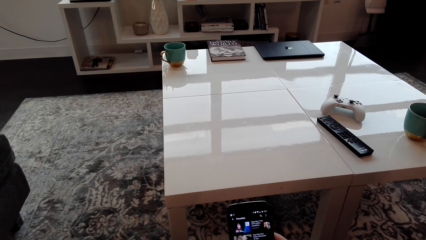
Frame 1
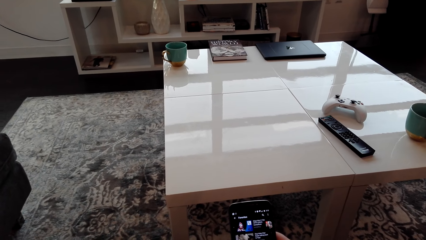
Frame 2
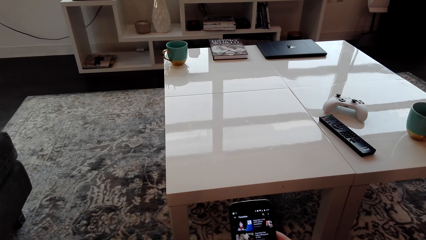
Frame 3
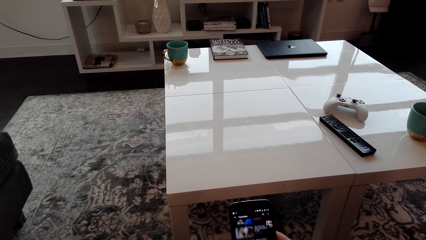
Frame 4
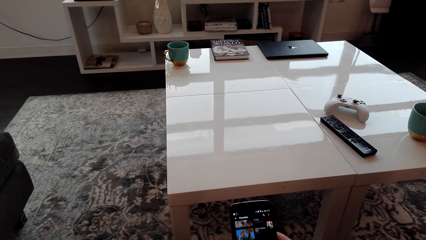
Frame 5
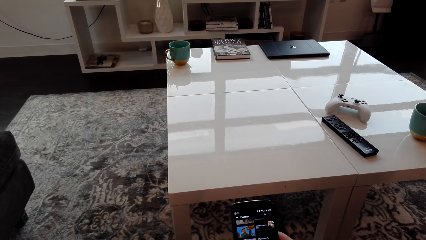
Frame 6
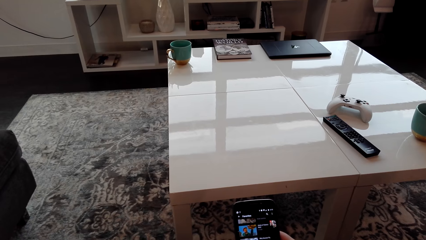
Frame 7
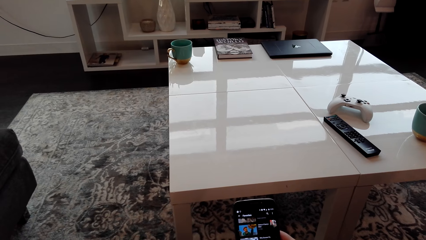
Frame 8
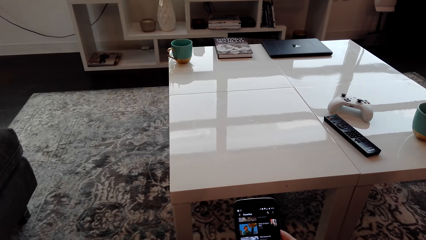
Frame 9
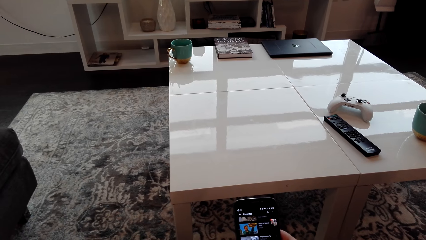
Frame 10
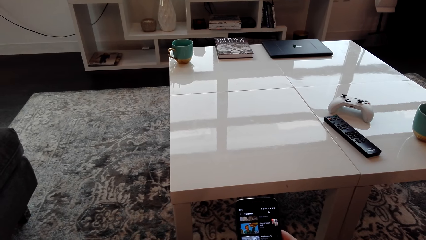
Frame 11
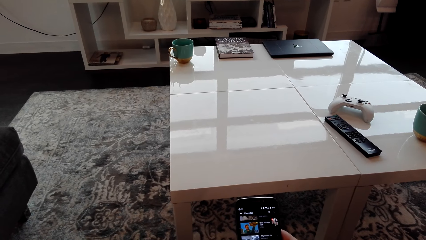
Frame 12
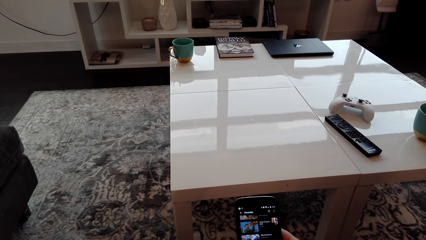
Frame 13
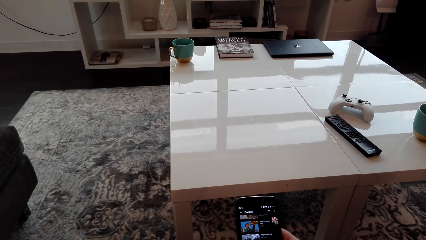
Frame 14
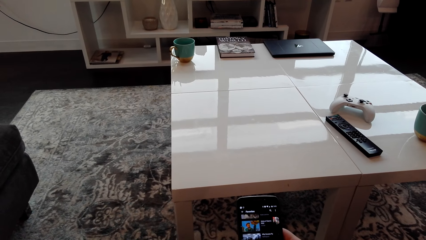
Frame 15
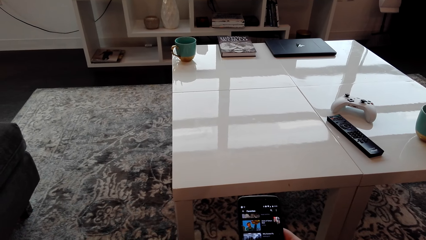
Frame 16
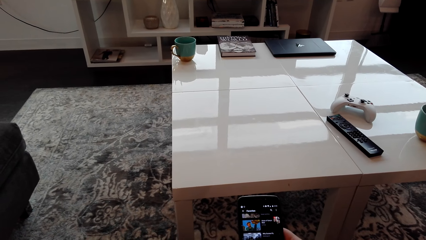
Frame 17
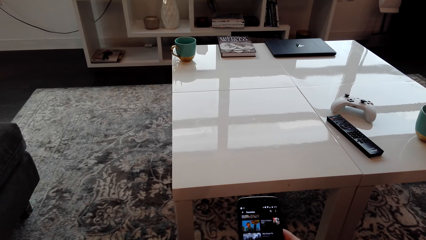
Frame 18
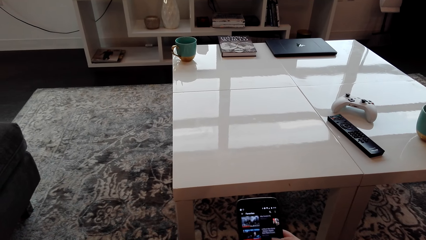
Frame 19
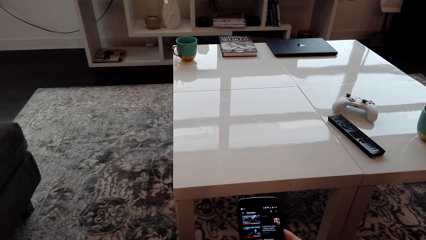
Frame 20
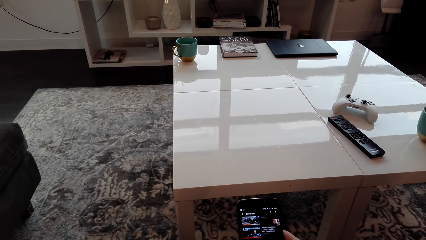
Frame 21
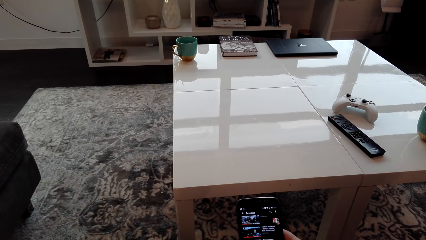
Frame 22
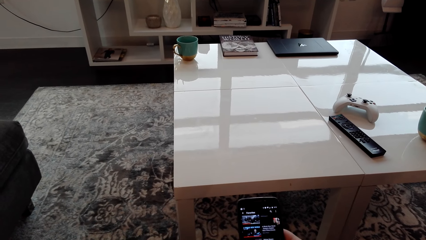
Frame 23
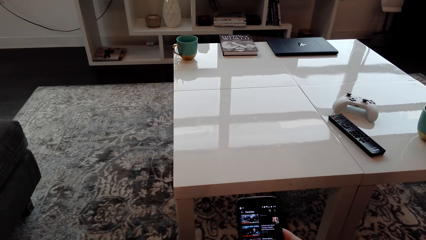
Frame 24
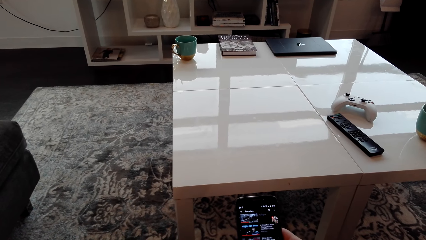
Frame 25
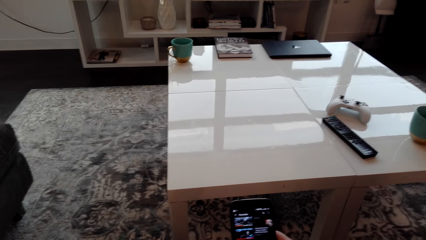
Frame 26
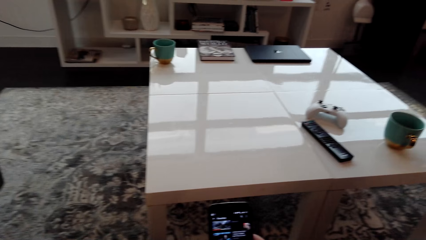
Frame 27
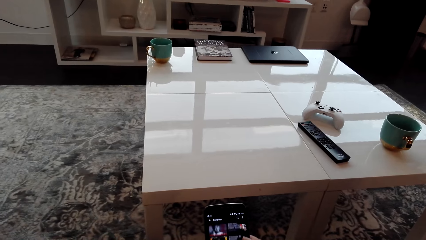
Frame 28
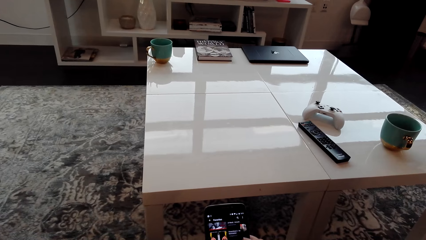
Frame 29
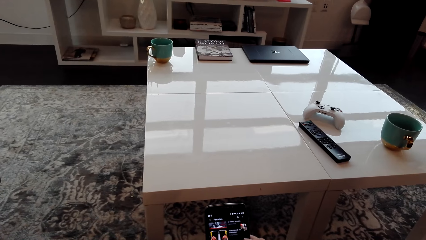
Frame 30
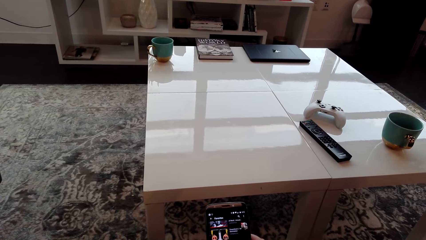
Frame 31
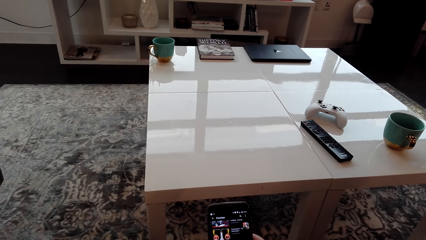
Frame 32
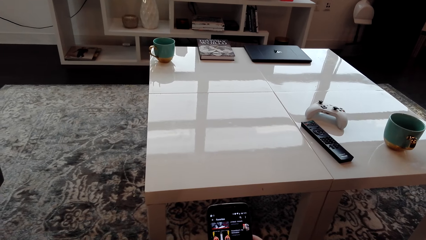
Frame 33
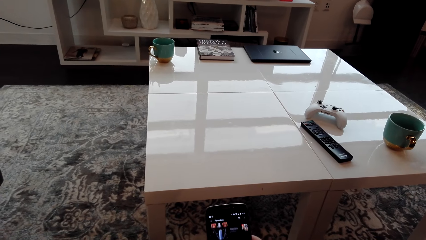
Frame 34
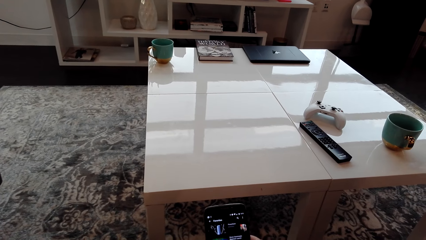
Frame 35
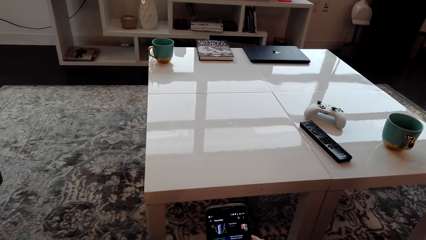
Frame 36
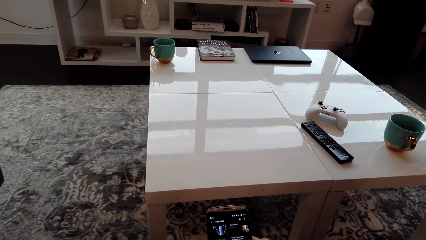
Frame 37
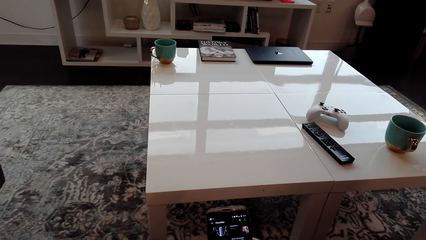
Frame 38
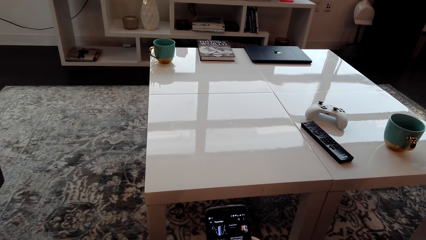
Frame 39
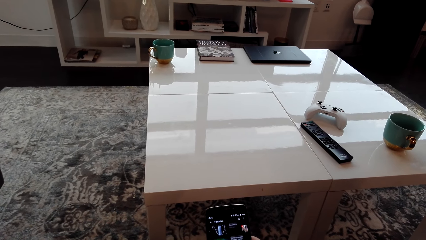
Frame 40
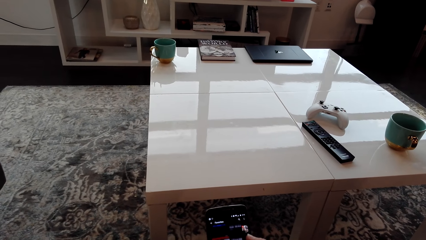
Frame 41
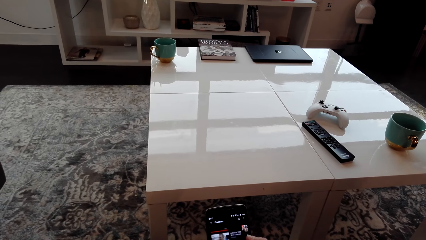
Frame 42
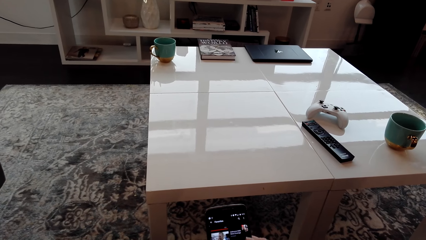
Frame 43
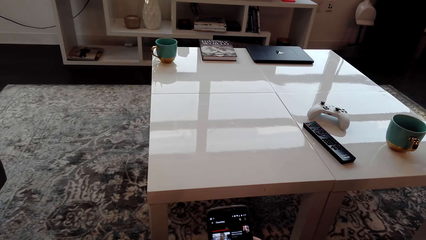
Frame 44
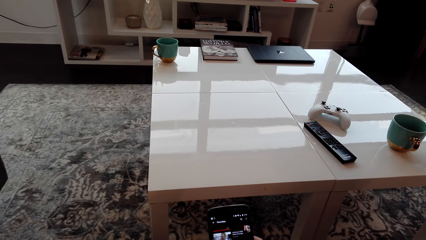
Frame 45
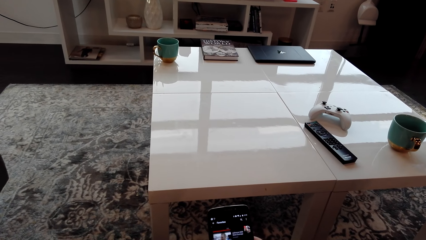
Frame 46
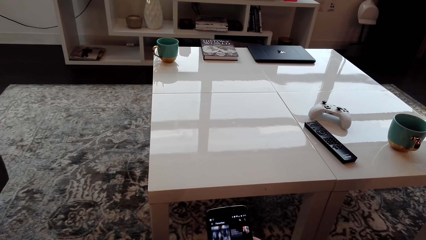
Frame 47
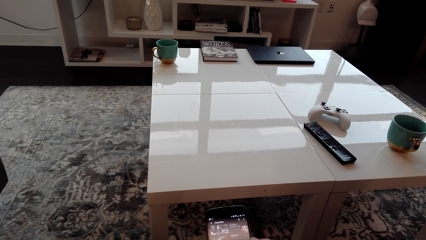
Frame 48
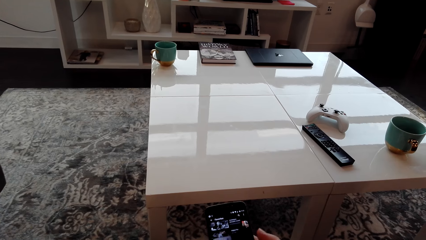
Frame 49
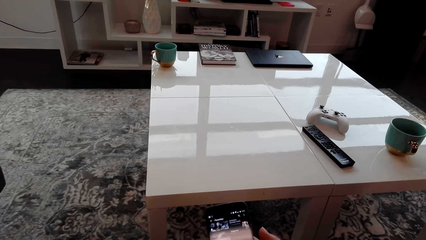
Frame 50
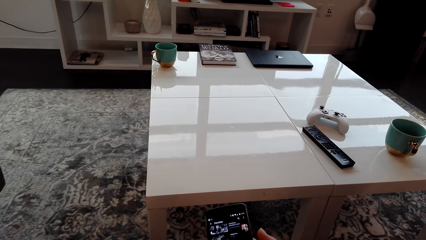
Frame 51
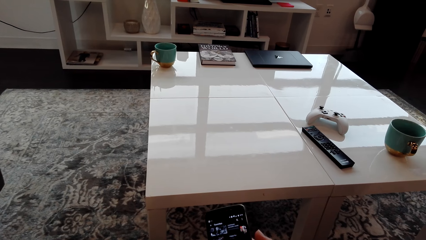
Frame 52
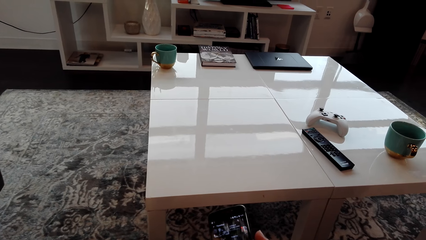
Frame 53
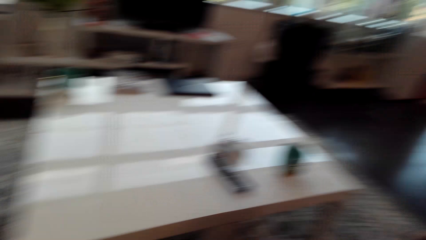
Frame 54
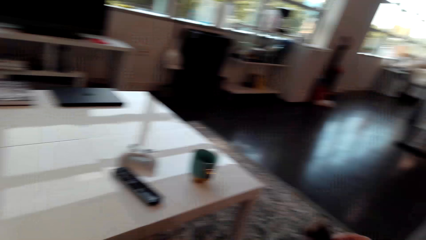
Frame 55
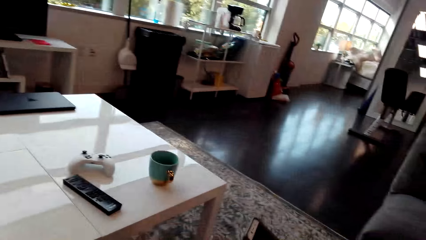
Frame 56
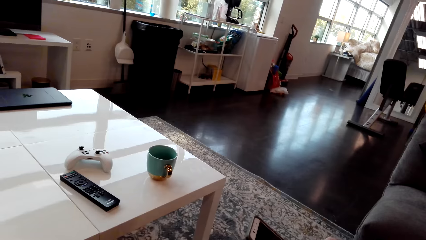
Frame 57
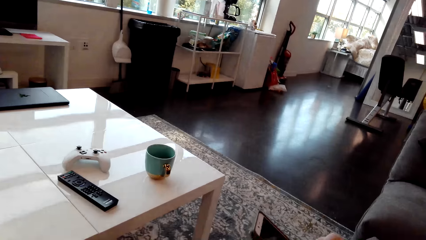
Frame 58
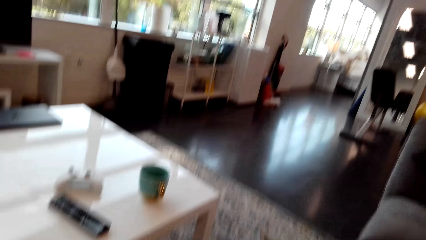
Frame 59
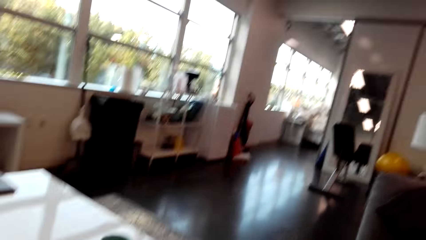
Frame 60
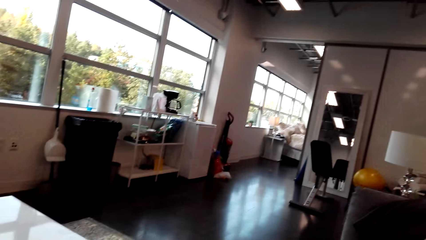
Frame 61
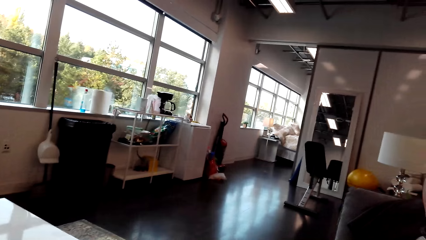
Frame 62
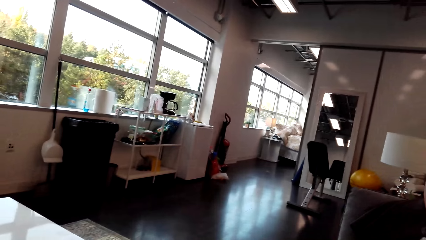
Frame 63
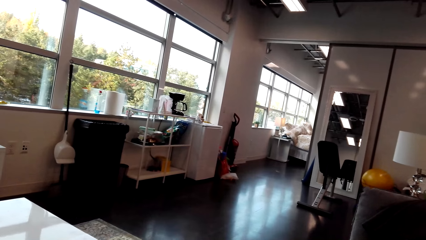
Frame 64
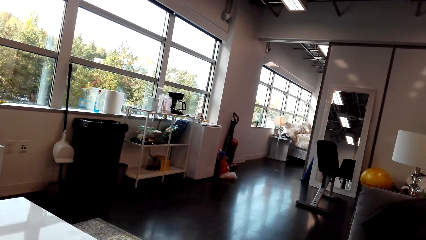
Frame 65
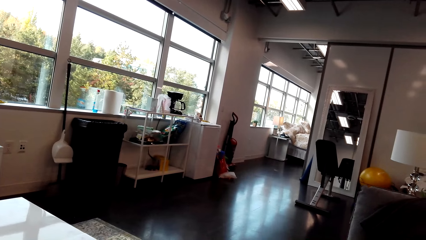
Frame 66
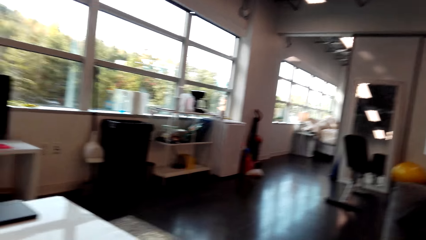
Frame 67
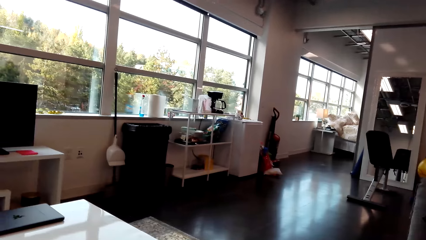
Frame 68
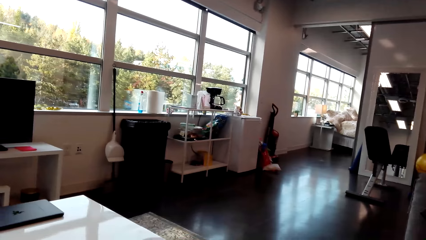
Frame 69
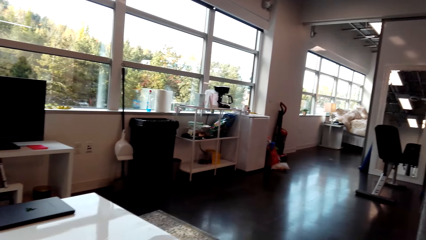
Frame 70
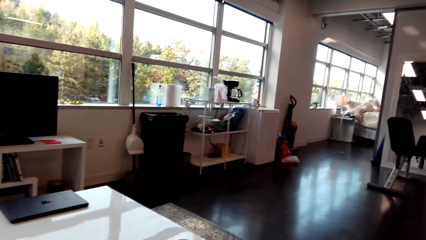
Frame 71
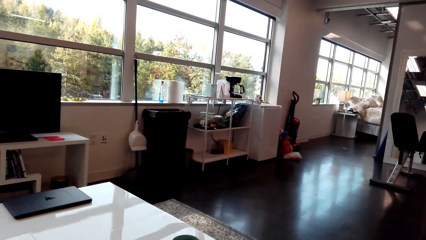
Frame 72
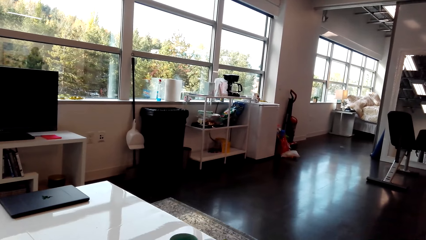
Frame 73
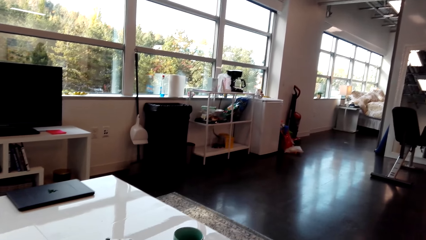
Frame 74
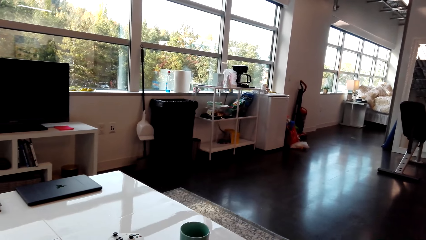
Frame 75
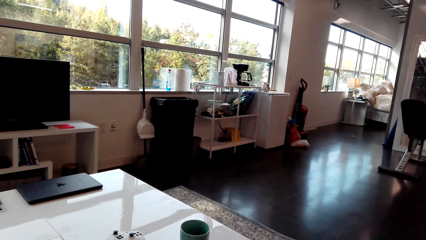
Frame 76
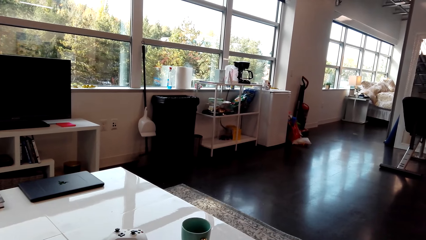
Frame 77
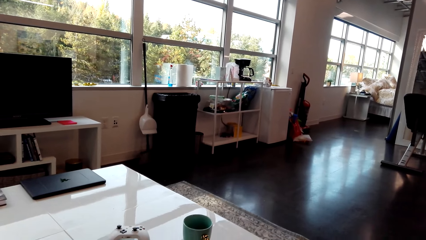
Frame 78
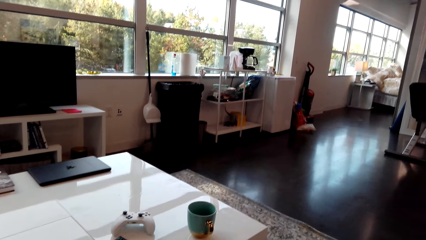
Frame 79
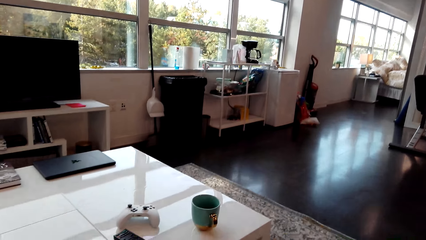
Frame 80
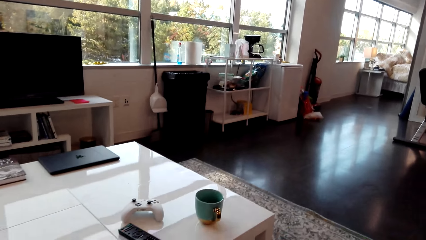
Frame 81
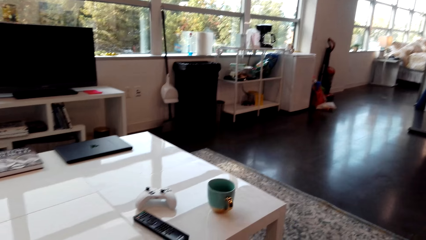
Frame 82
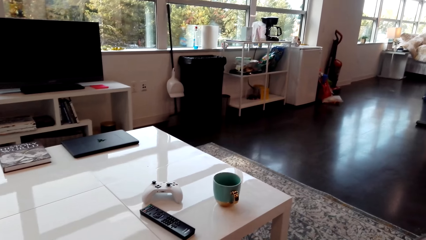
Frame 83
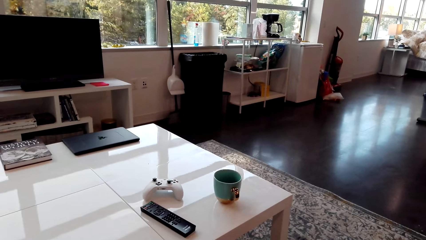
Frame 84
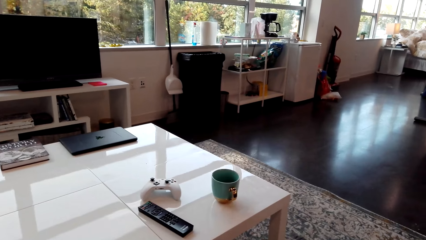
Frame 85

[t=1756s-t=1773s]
A man scrolls the phone. The camera wearer looks around.
